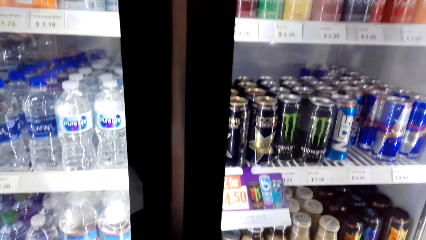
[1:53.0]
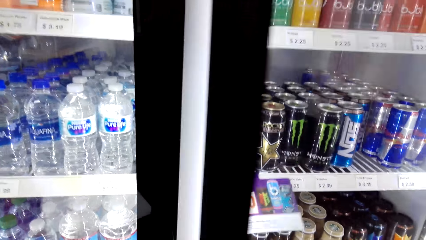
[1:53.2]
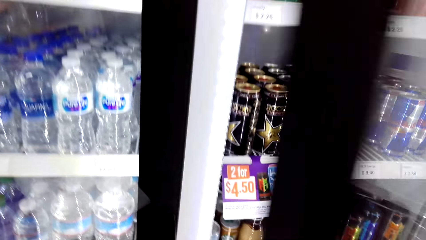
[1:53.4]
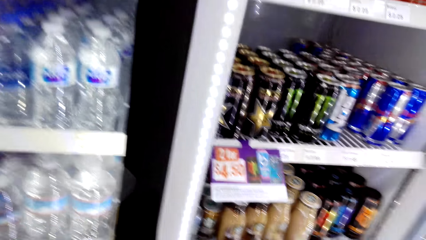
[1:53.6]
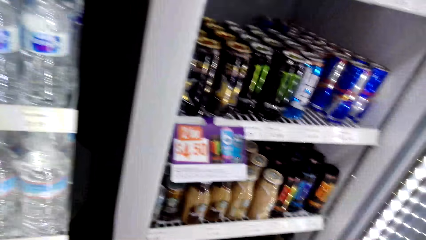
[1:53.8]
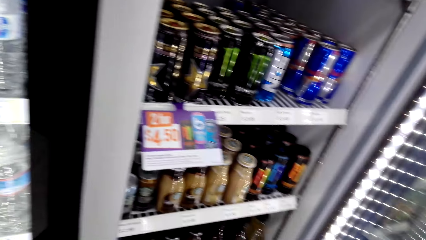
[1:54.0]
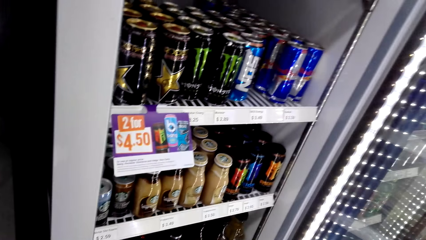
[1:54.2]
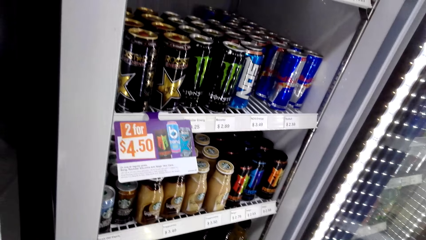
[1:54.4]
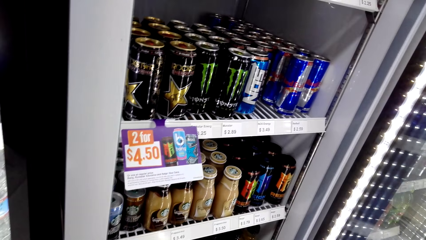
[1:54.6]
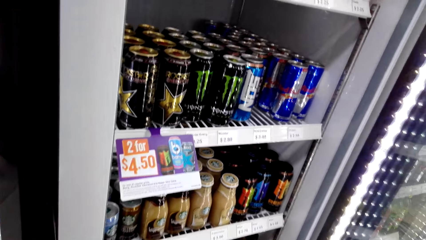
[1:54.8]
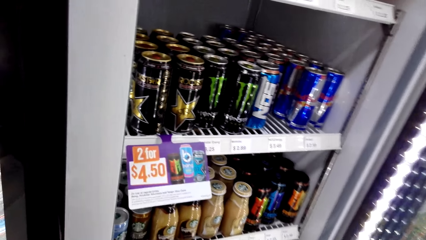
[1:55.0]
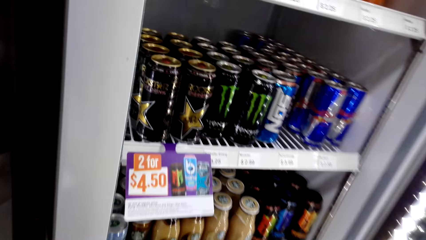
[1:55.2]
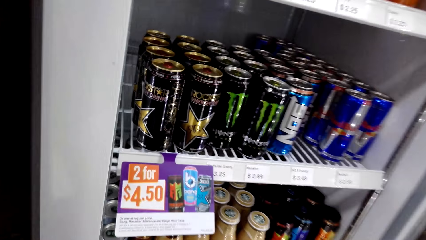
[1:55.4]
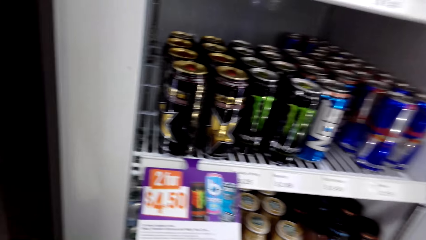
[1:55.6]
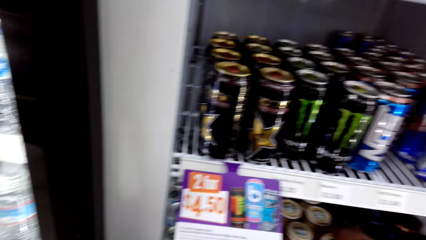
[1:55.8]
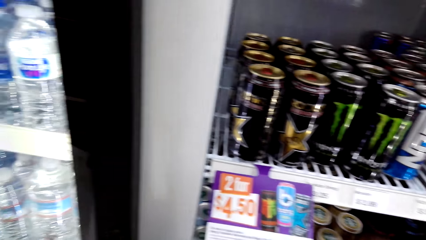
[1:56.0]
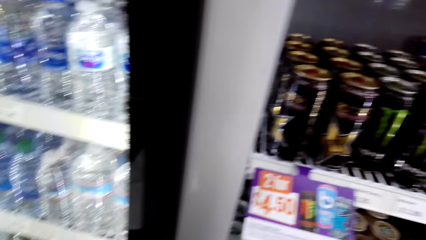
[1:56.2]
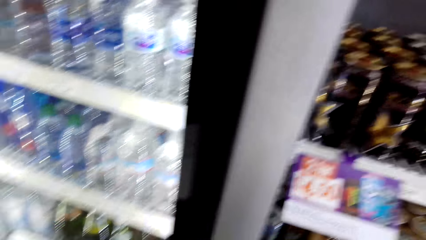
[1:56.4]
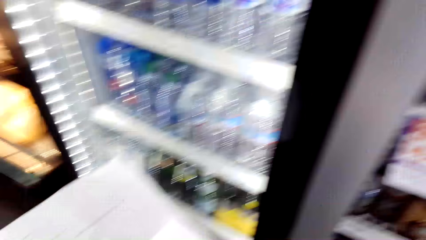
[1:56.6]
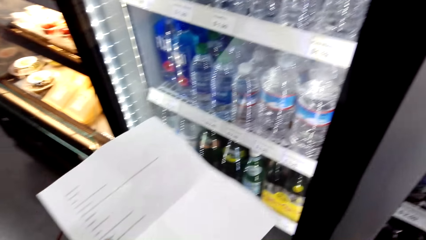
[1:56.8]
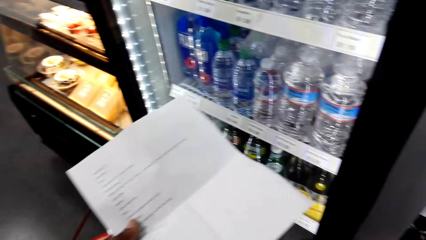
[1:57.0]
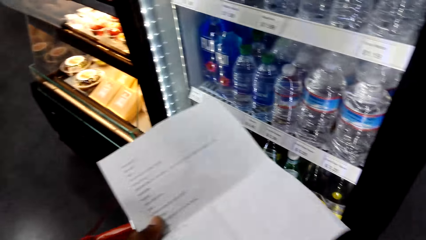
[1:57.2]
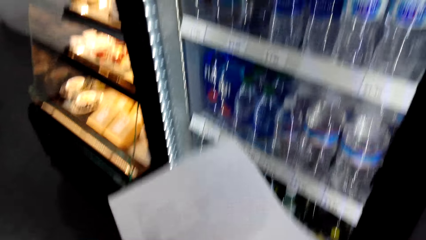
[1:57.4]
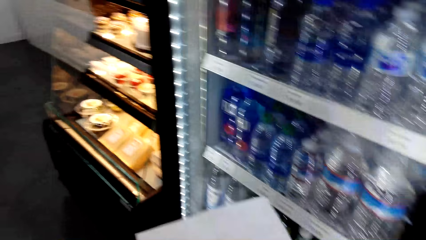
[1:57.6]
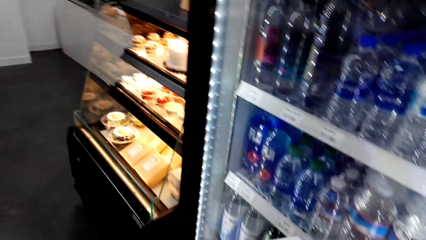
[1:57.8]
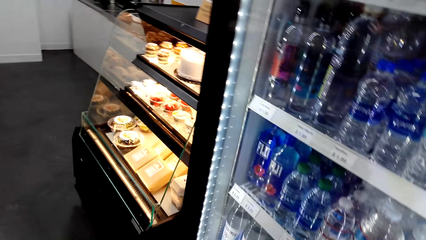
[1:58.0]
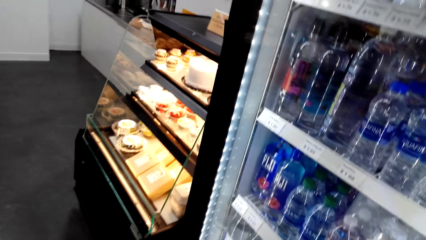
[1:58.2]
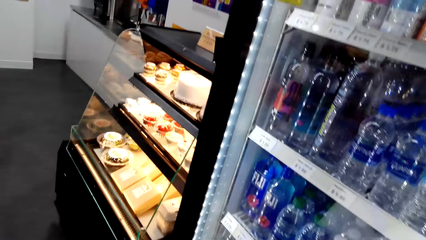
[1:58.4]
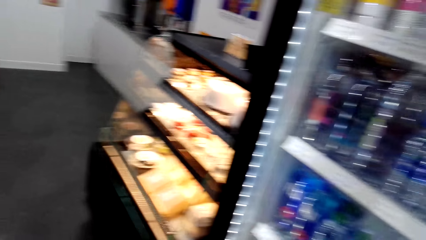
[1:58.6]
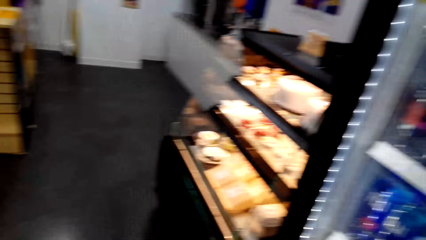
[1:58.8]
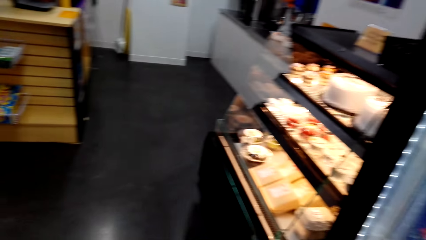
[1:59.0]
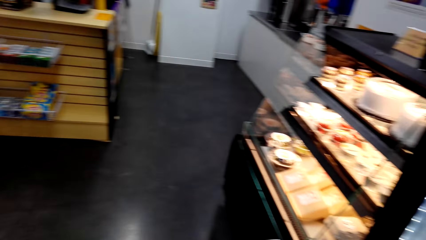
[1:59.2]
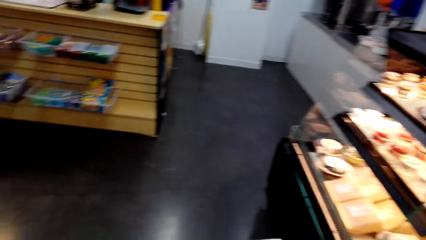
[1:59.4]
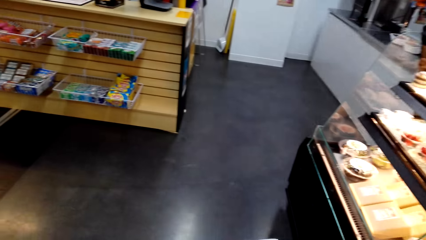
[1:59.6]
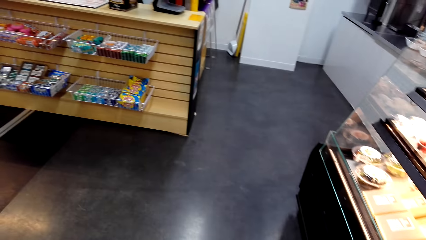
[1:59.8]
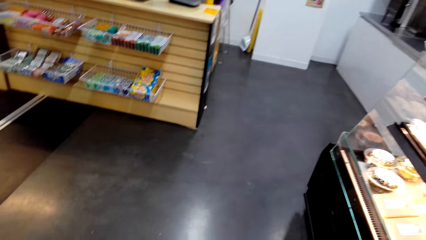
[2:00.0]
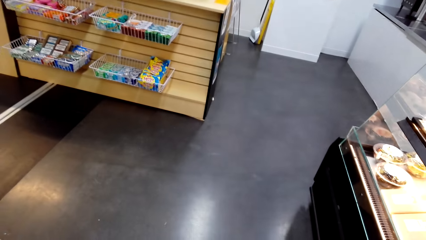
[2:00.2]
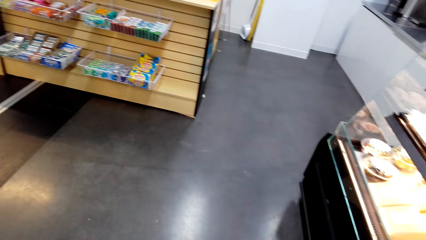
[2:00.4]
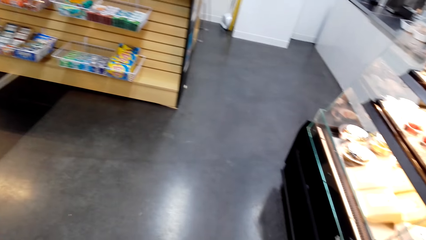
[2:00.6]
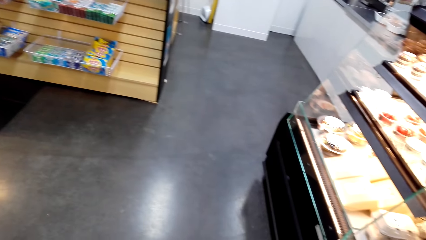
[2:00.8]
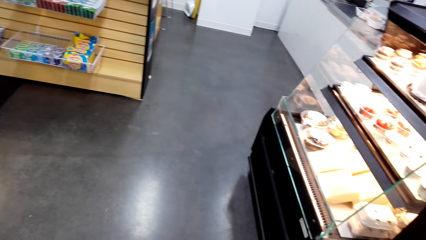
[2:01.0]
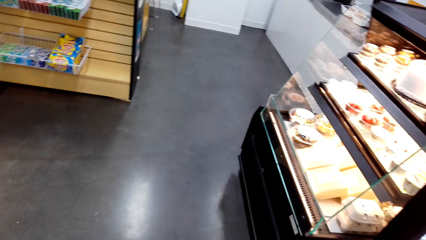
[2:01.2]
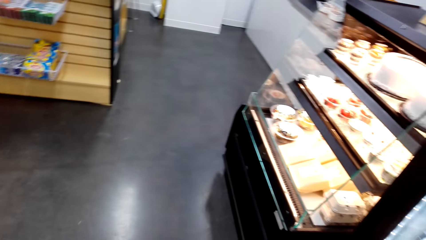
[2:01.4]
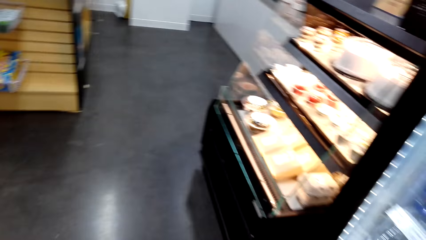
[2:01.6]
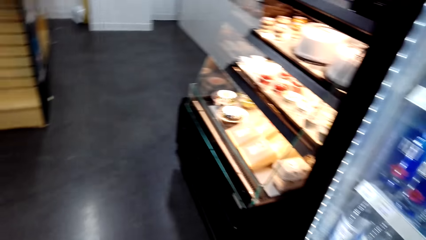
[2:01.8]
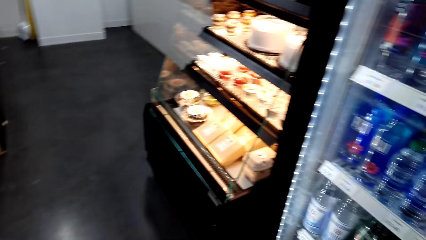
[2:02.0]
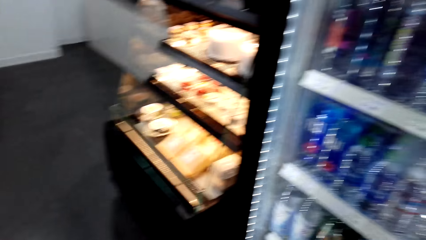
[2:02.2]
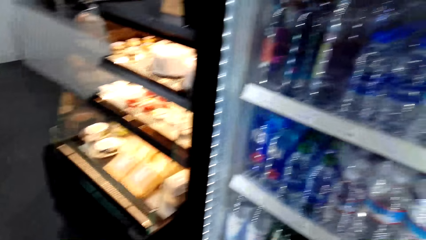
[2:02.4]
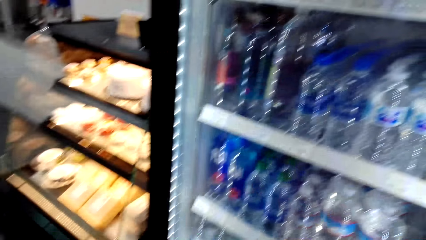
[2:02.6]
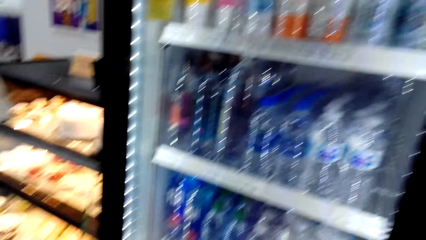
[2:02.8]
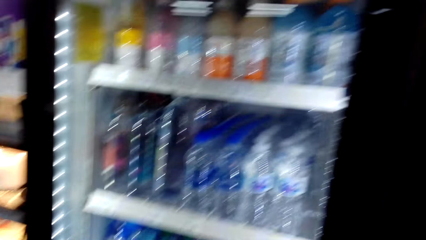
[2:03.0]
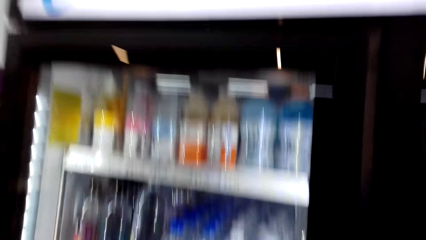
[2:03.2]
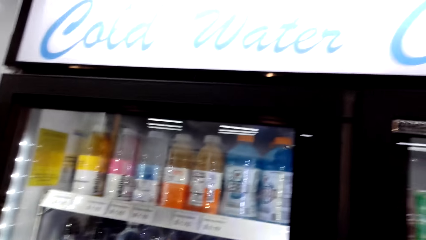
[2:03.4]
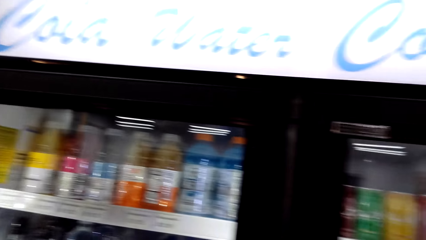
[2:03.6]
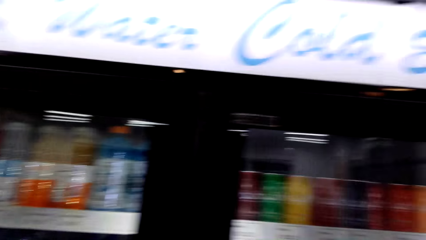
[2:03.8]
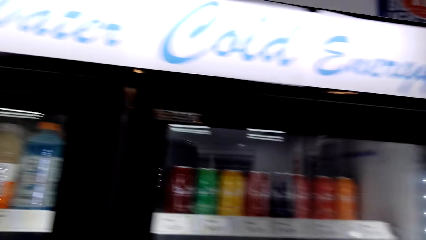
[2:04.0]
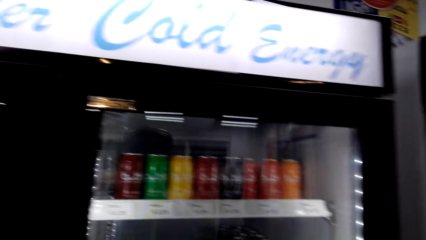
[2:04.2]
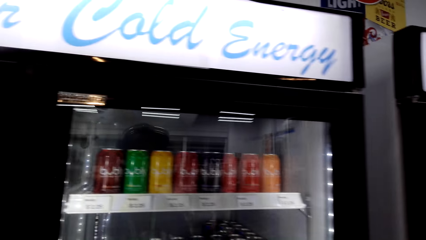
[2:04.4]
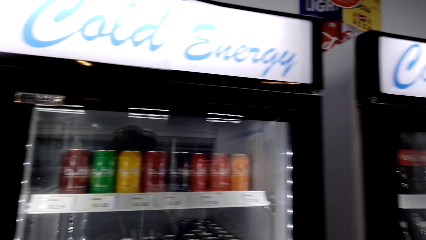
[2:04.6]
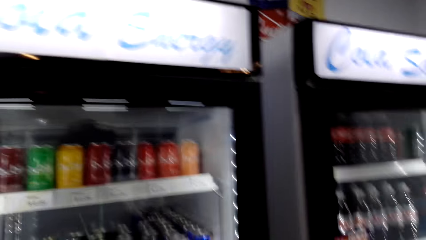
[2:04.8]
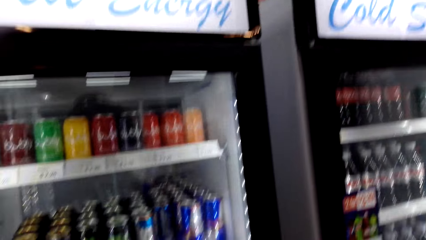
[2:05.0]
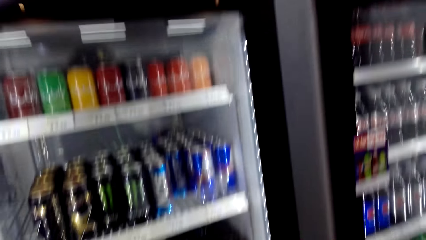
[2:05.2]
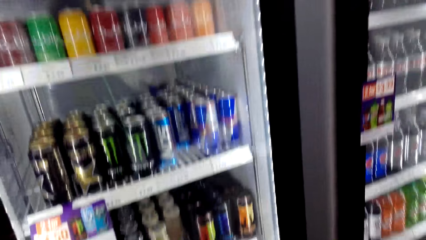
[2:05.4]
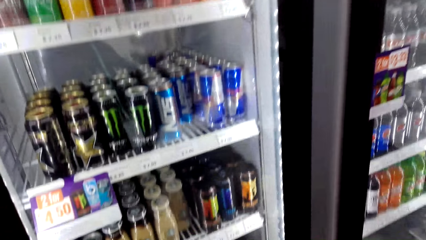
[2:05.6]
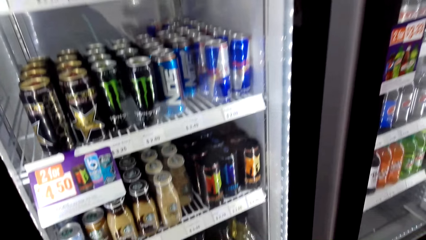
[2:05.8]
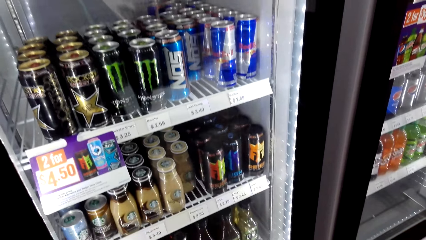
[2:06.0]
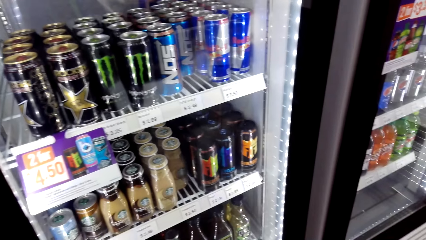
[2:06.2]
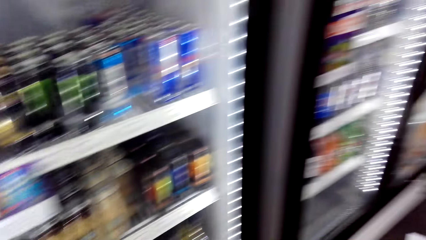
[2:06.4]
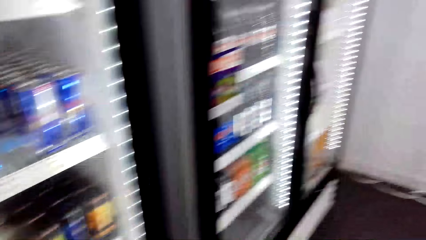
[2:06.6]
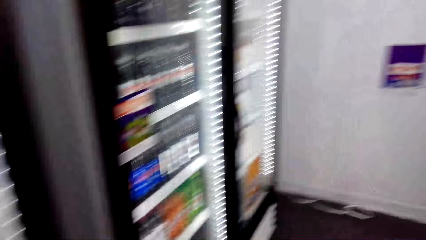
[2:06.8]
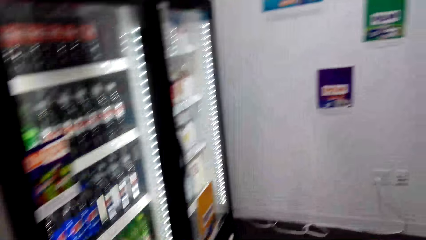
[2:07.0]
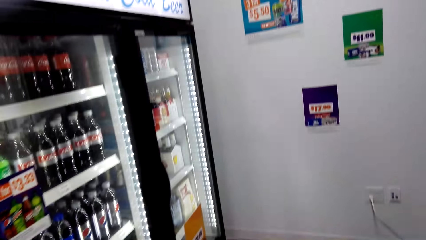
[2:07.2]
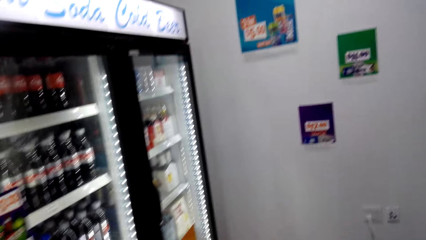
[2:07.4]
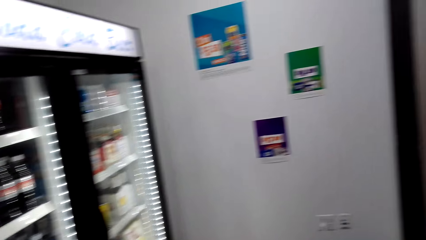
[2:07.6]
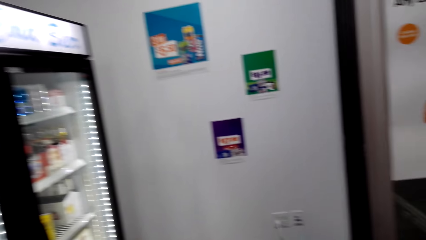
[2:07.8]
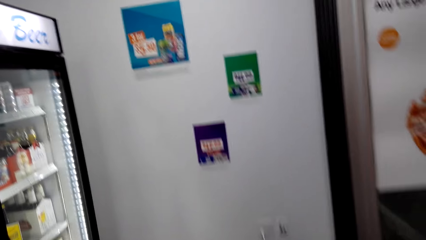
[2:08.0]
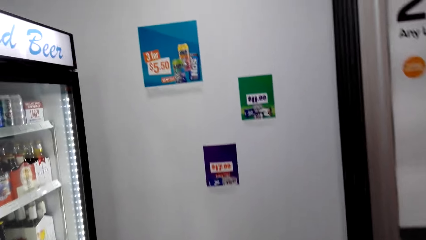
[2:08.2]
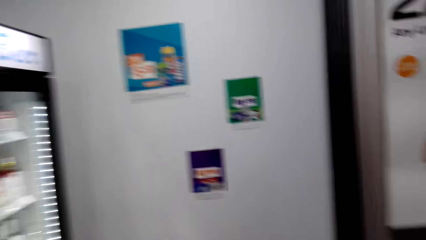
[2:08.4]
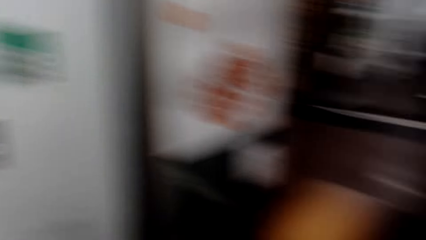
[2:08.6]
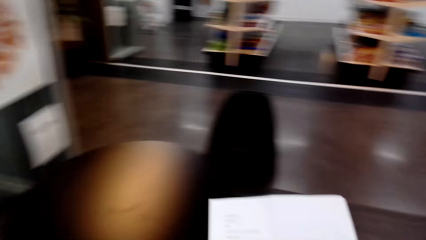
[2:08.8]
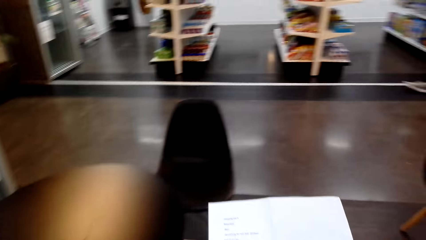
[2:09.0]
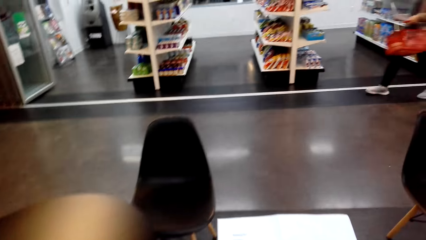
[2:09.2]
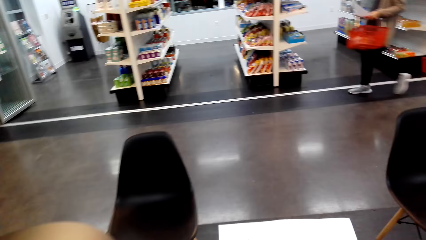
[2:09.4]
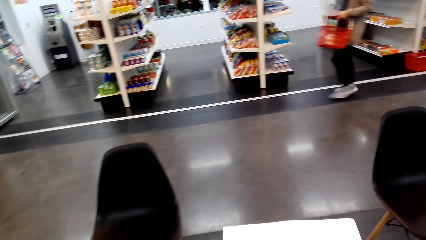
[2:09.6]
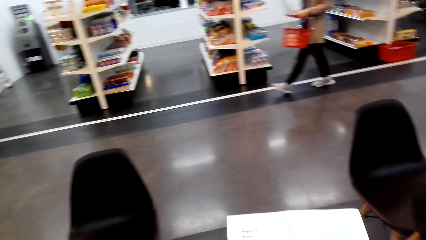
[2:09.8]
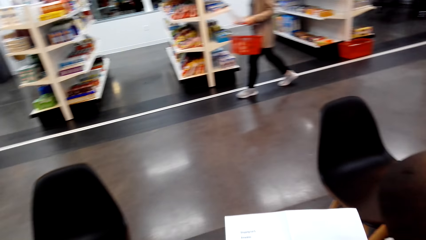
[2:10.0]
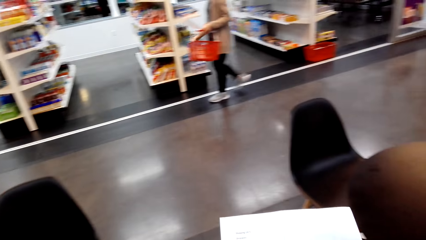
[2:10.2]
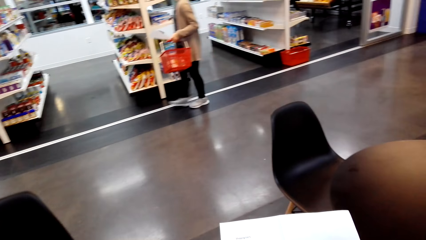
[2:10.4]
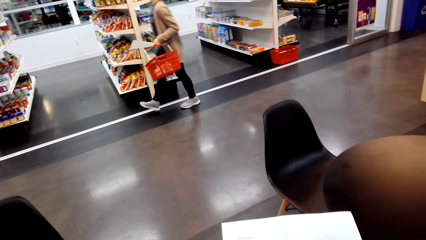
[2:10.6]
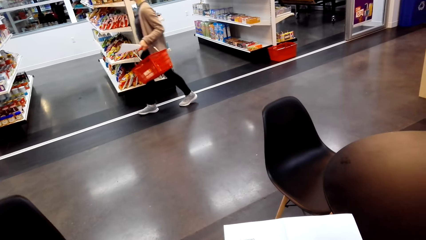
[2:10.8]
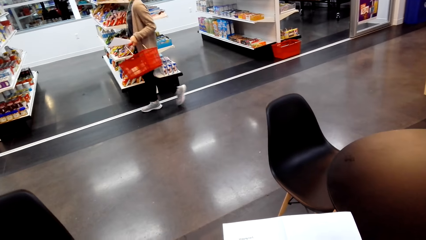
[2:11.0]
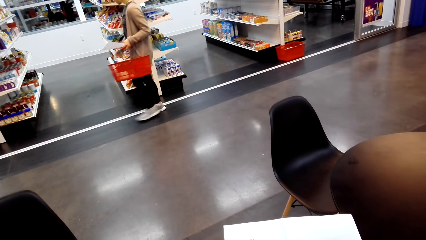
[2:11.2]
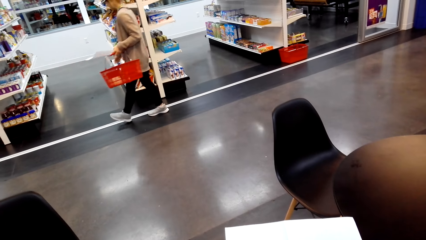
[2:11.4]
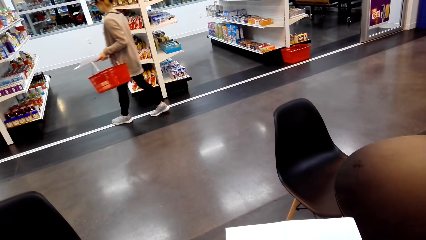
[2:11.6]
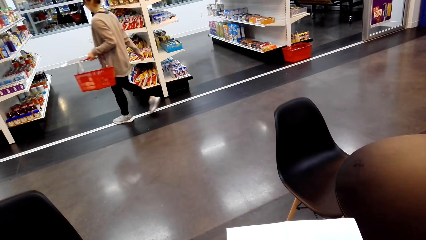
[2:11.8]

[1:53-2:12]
The camera wearer opens the fridge. A person walks around the supermarket. The camera wearer walks.
